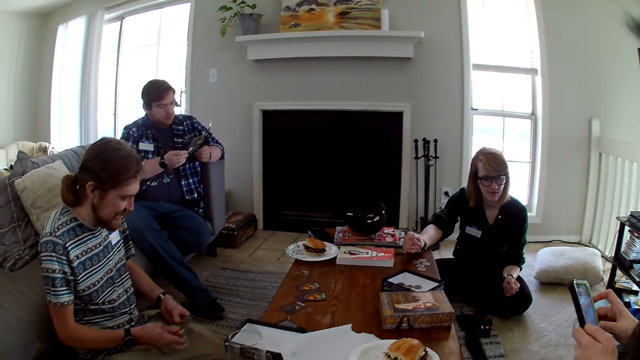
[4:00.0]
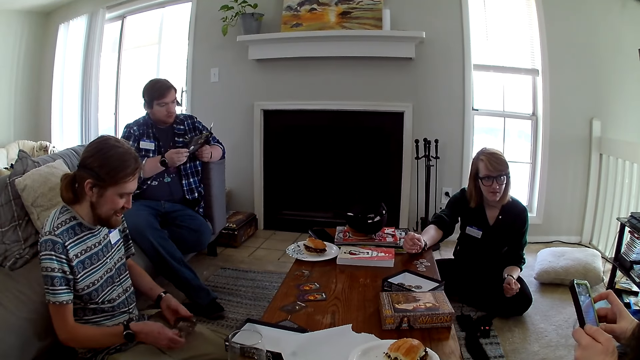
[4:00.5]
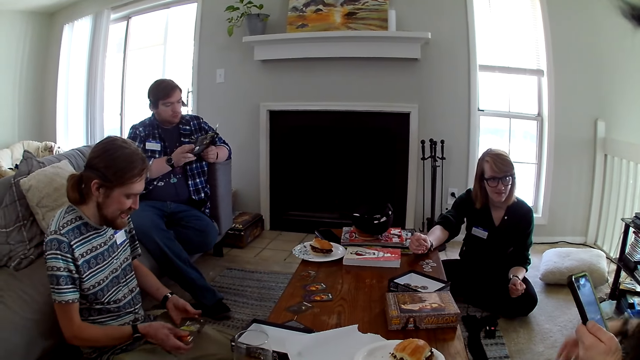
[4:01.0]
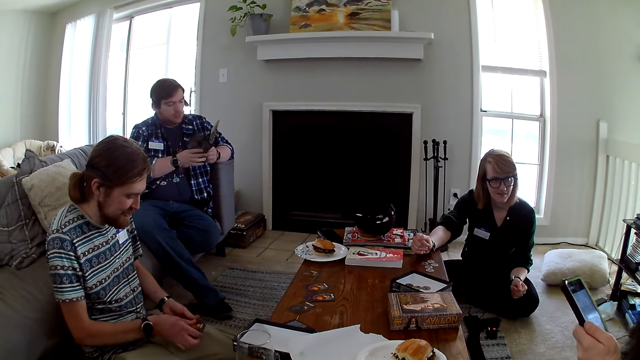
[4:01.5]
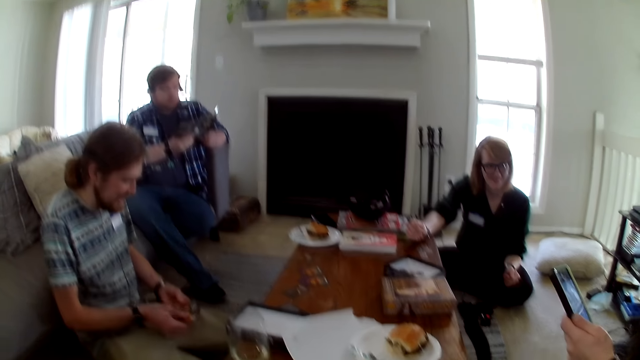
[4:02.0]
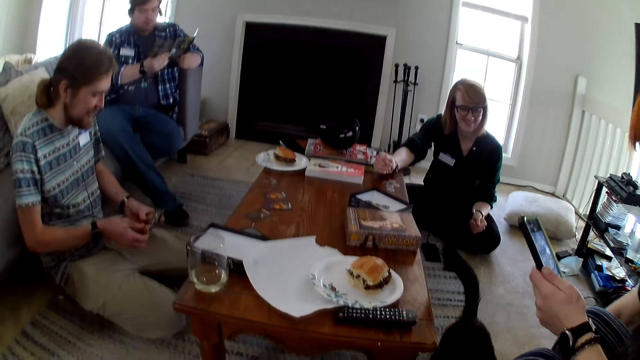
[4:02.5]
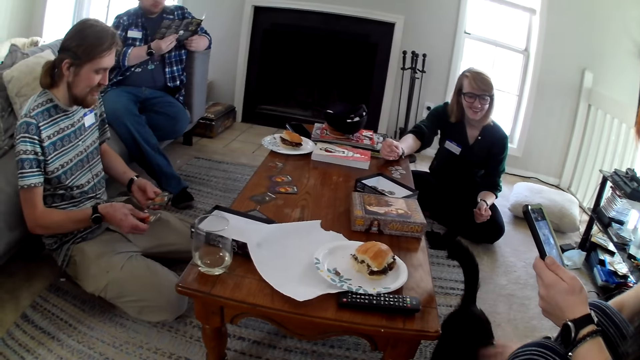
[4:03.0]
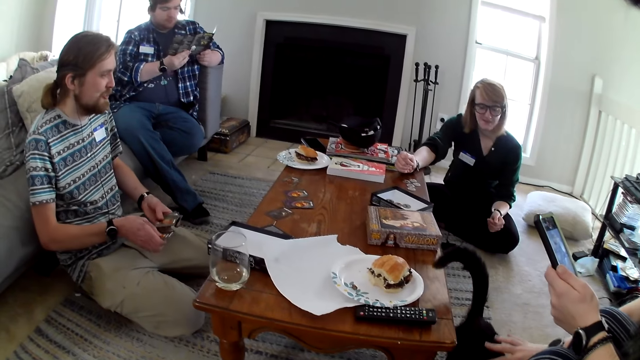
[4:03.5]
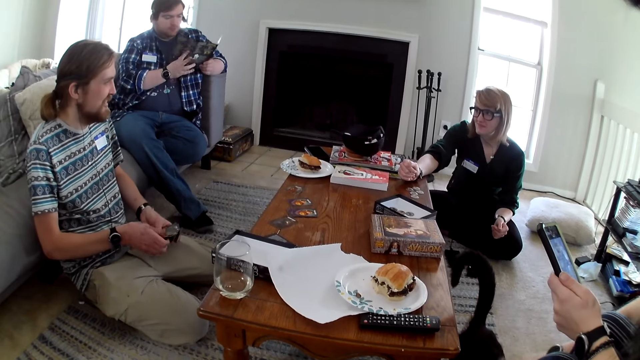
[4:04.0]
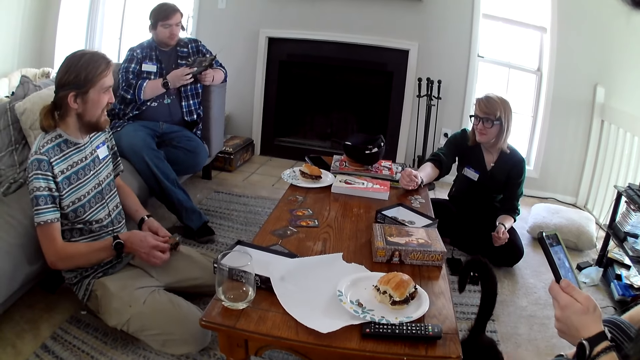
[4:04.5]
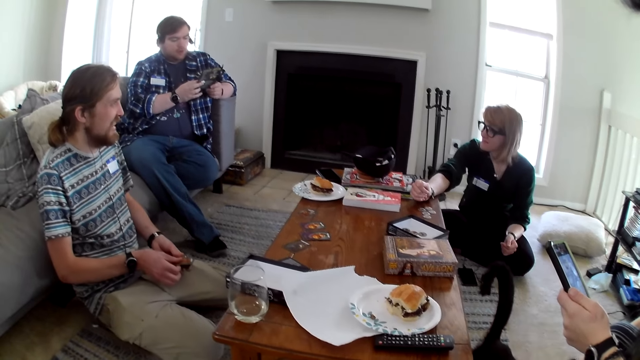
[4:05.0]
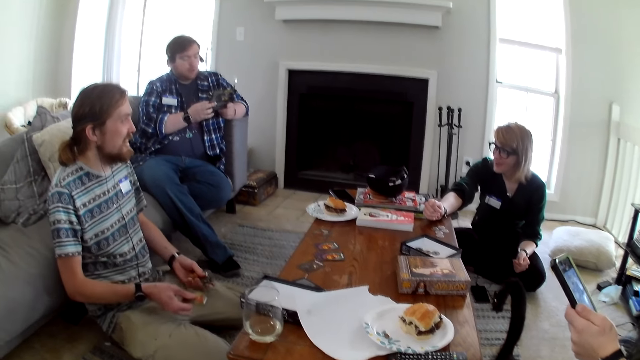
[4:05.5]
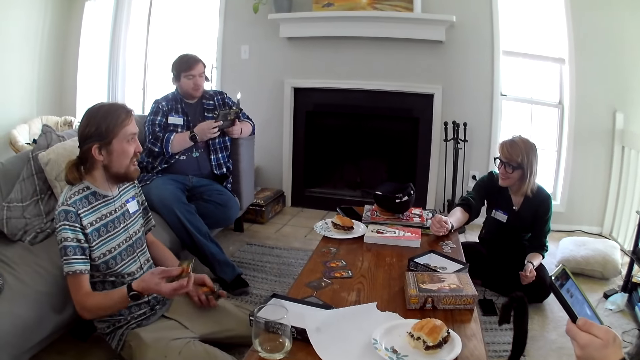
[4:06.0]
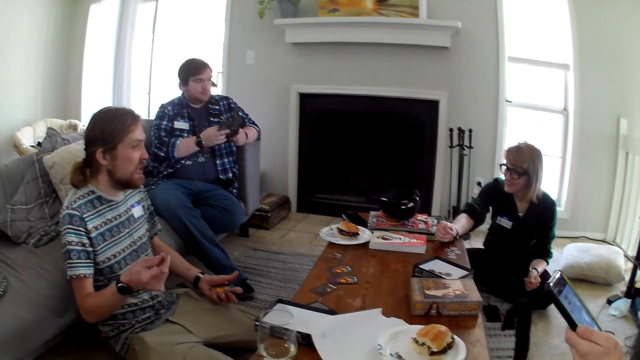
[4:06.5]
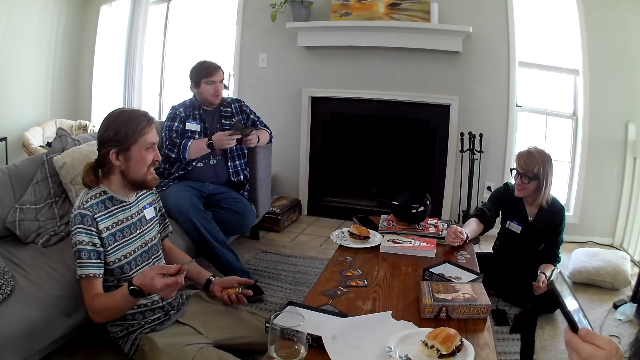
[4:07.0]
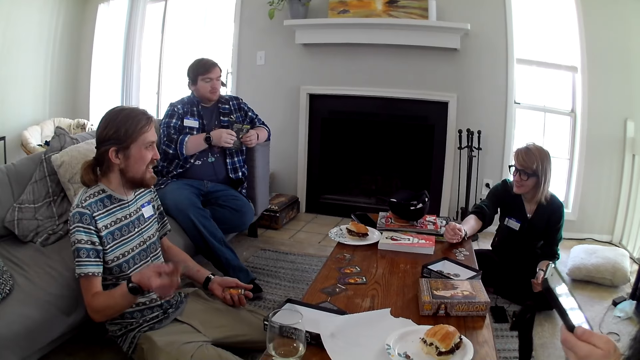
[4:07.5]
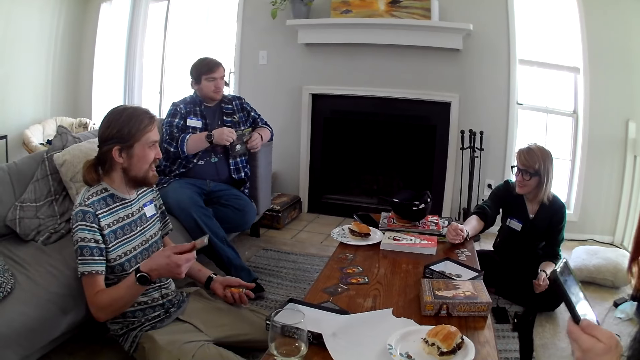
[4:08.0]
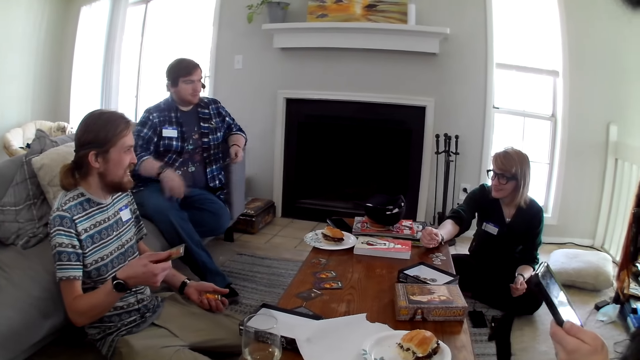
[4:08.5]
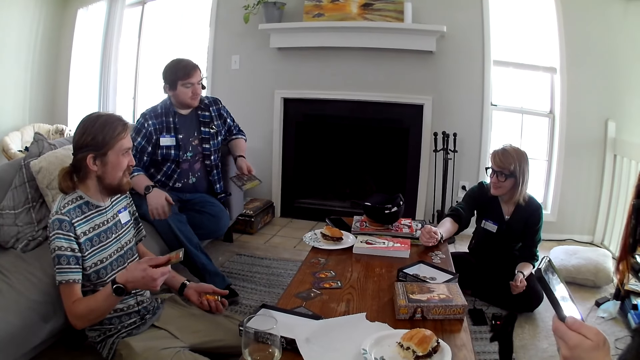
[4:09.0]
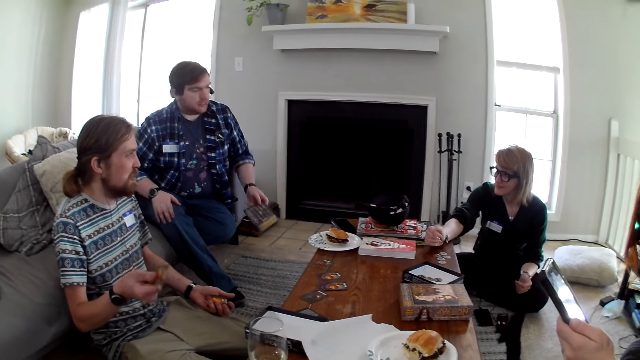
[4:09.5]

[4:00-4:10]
Someone sorts the cards. A woman operates the phone. A man talks to another woman.

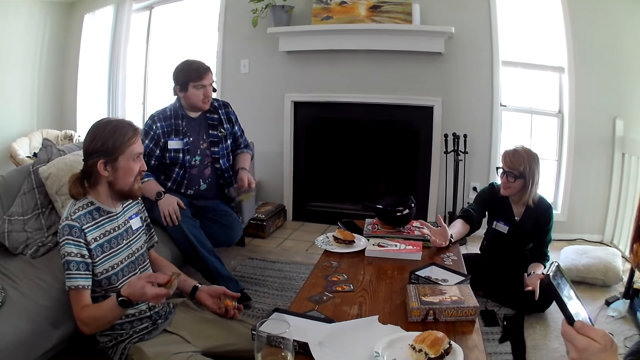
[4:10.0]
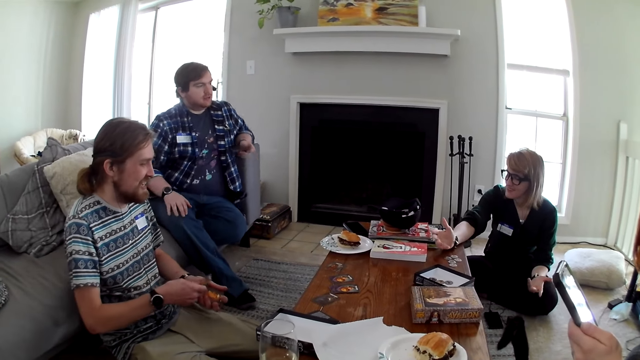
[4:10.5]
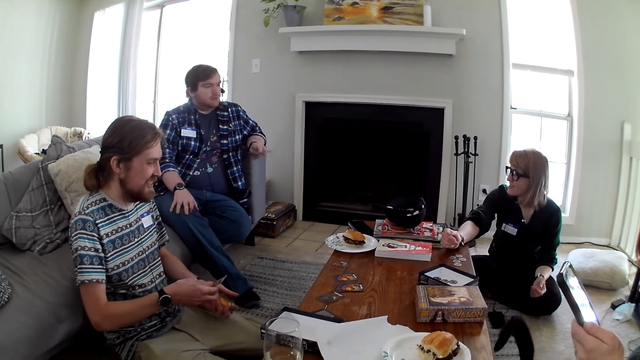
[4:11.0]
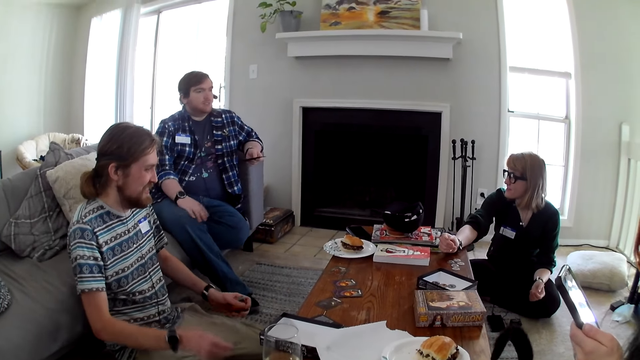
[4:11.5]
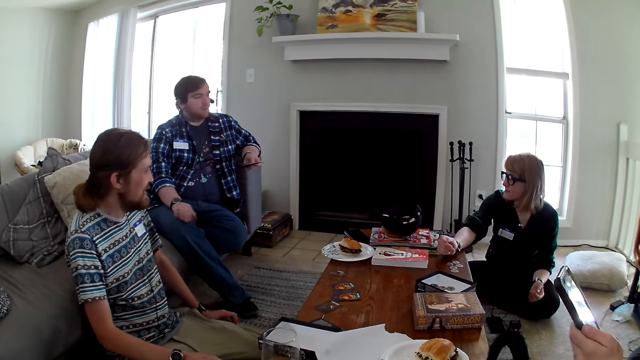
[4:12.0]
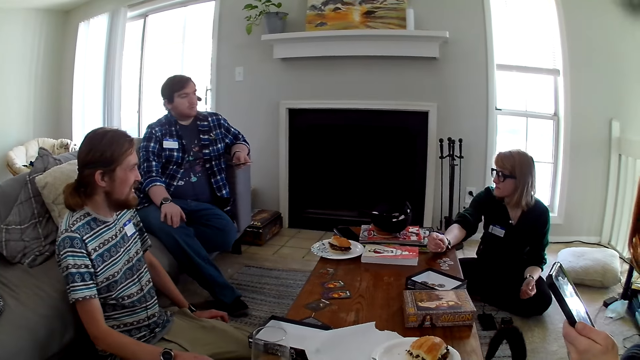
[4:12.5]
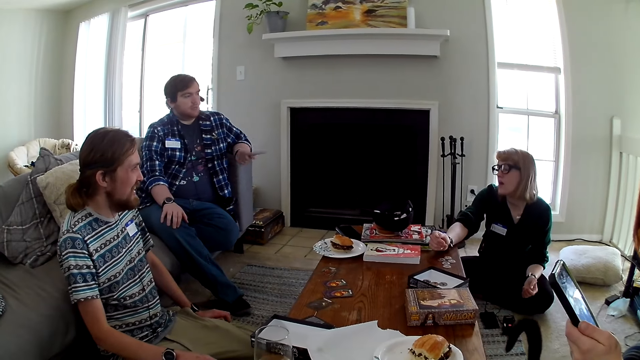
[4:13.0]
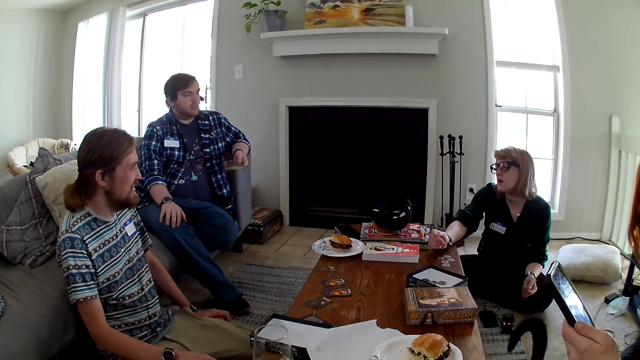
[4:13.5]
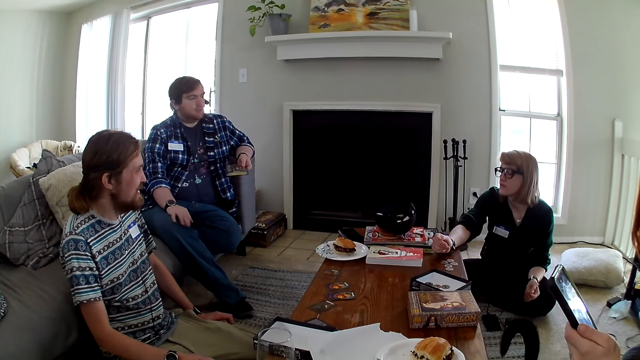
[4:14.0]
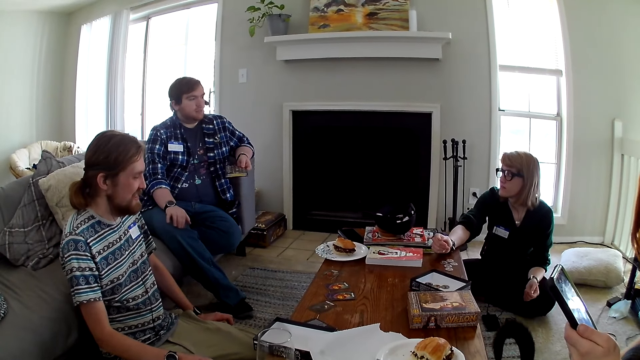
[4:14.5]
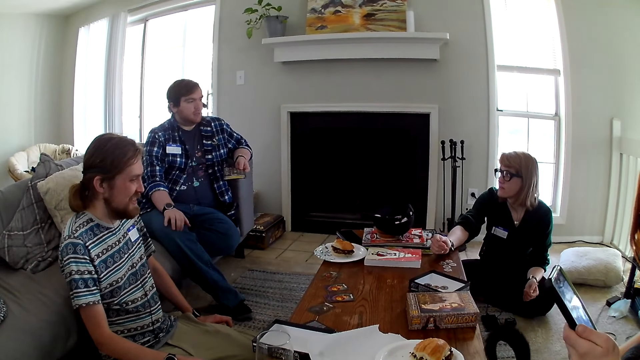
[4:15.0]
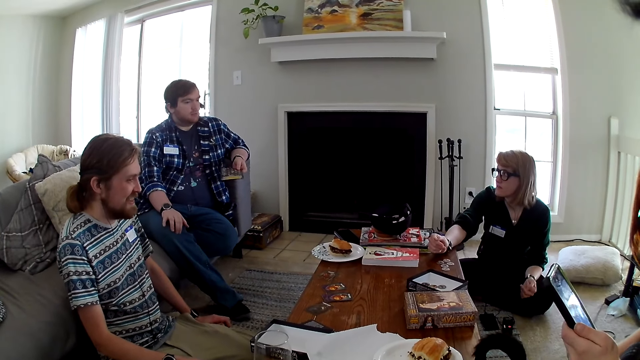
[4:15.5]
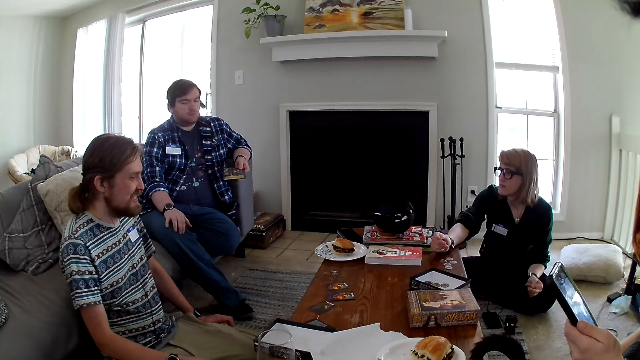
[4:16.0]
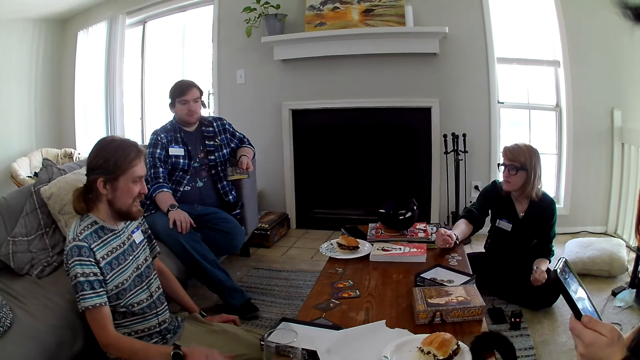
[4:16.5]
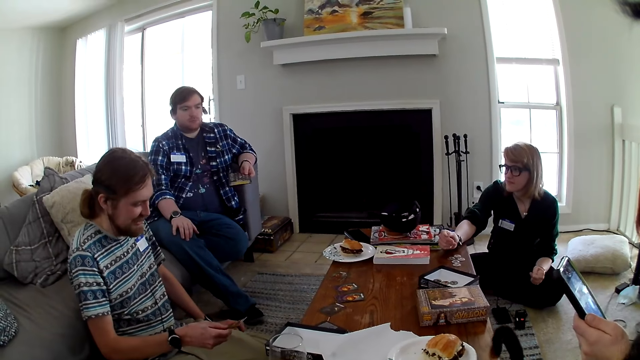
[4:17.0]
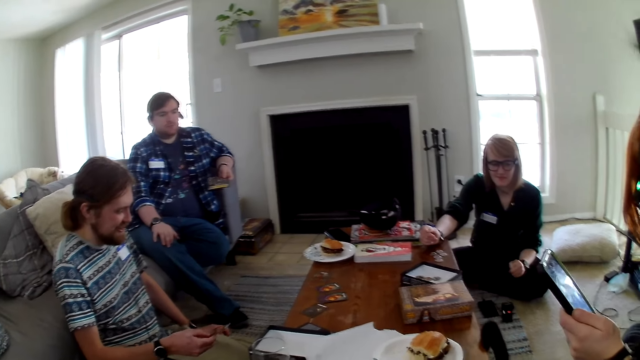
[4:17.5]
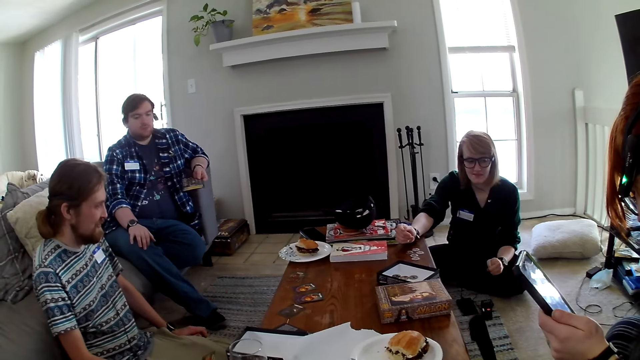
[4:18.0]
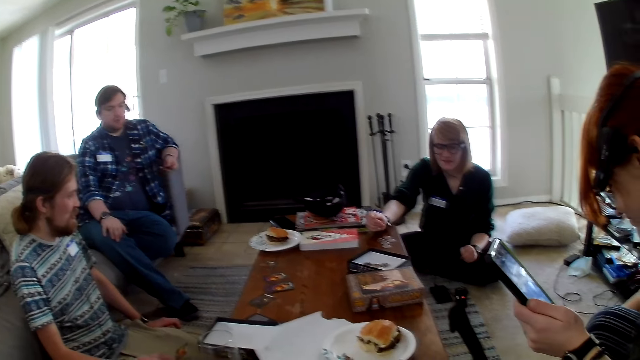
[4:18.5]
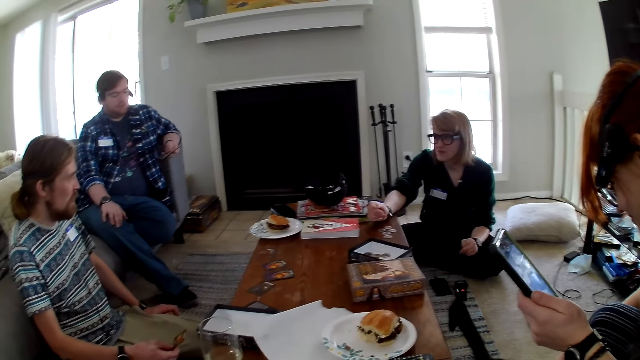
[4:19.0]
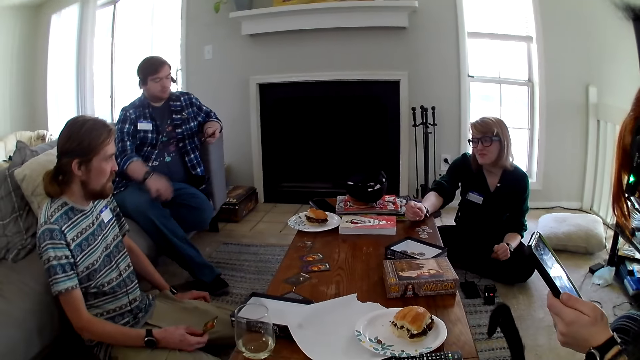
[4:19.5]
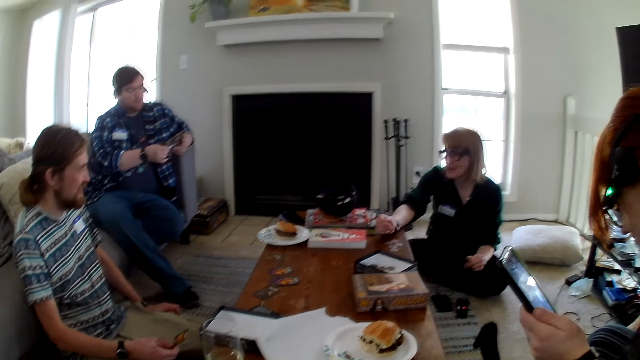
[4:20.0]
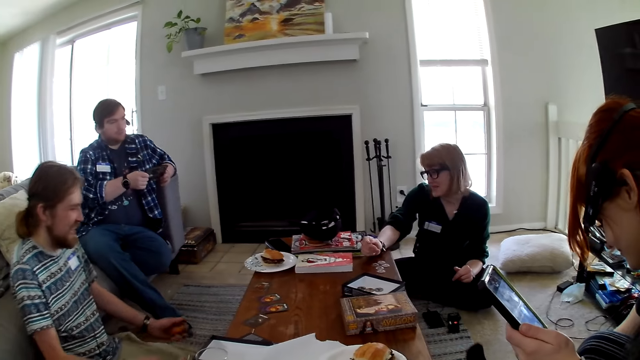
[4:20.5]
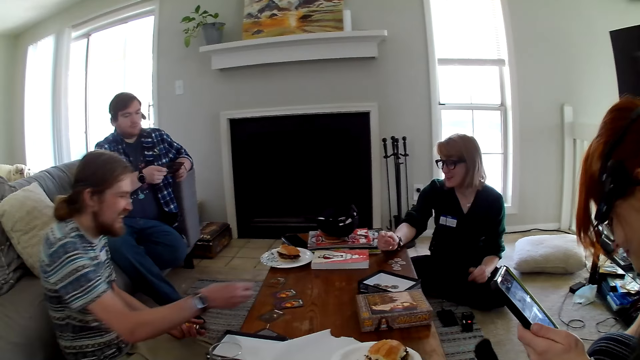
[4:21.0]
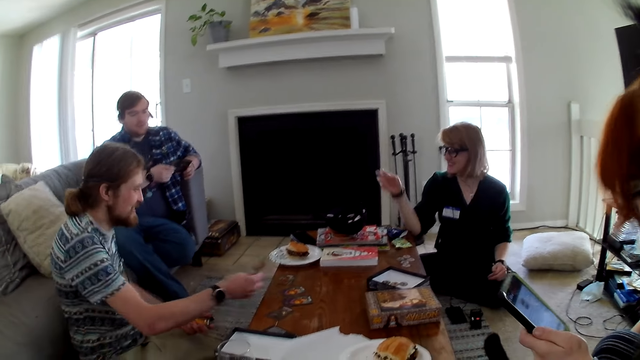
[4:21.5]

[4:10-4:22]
A man talks to a woman. A man moves the hand. Another woman operates the phone.
